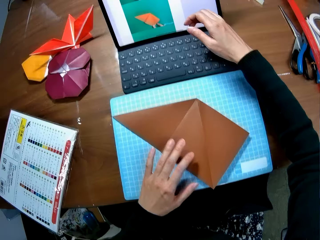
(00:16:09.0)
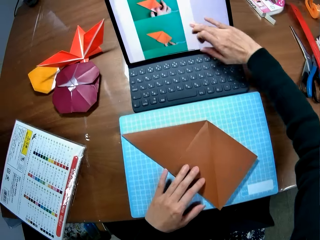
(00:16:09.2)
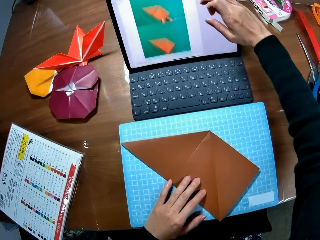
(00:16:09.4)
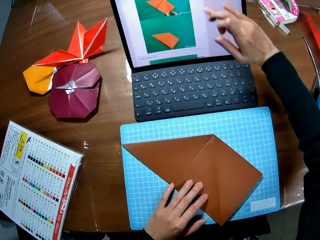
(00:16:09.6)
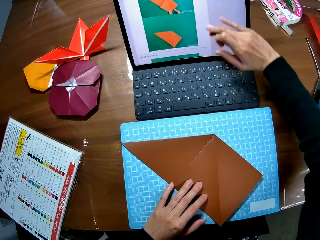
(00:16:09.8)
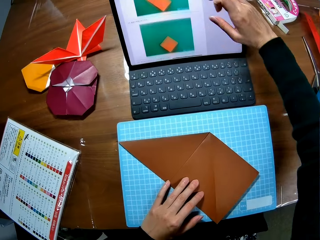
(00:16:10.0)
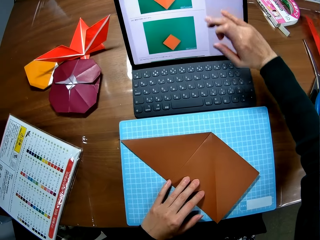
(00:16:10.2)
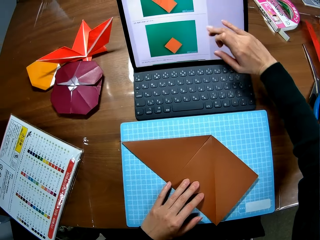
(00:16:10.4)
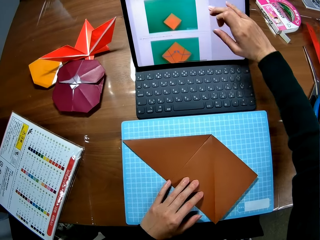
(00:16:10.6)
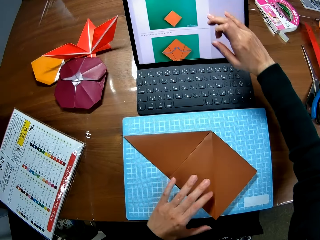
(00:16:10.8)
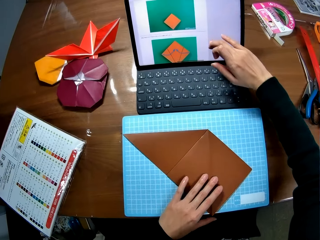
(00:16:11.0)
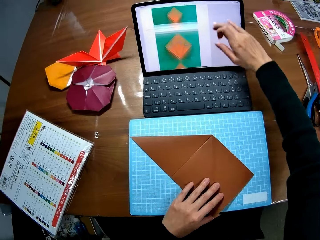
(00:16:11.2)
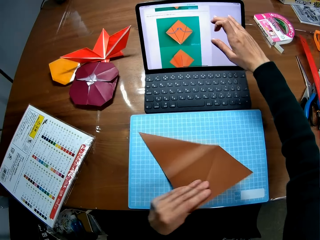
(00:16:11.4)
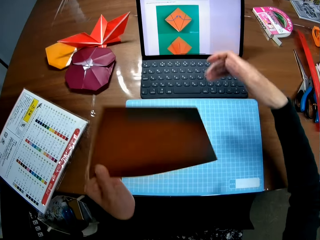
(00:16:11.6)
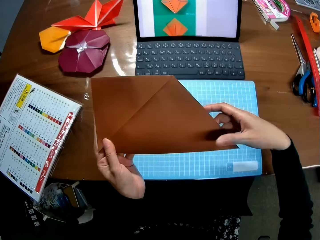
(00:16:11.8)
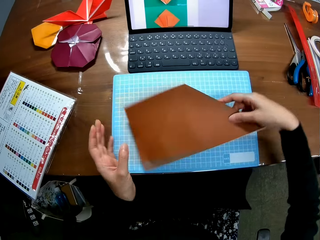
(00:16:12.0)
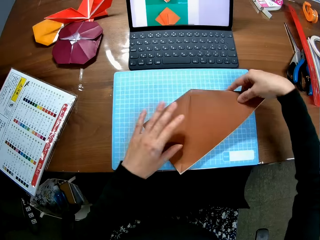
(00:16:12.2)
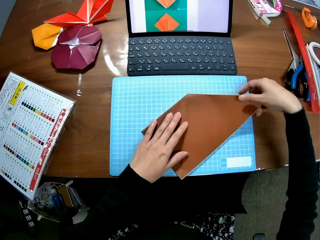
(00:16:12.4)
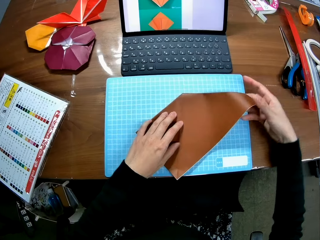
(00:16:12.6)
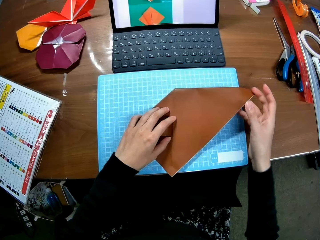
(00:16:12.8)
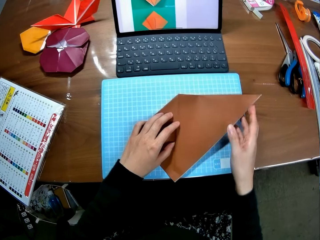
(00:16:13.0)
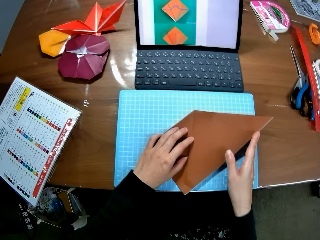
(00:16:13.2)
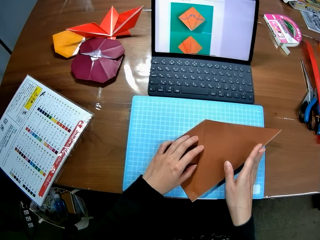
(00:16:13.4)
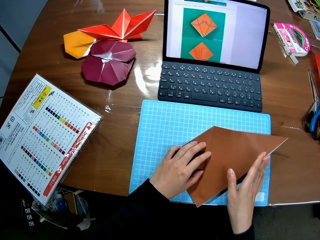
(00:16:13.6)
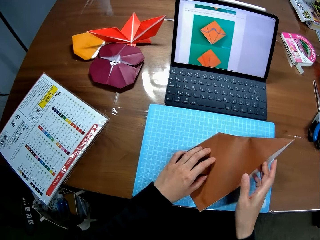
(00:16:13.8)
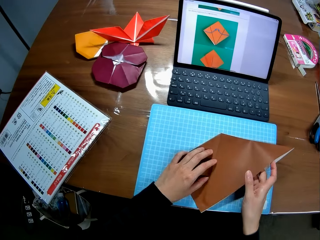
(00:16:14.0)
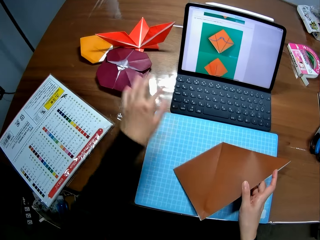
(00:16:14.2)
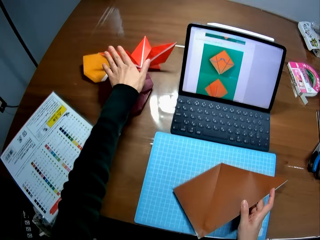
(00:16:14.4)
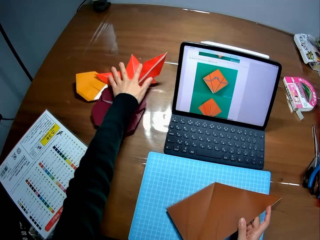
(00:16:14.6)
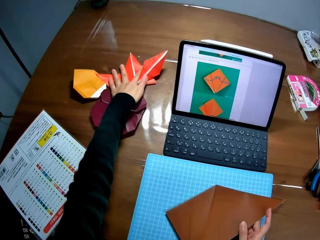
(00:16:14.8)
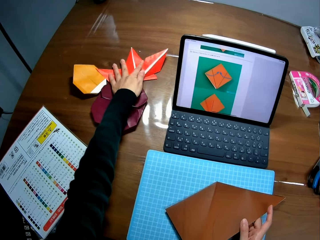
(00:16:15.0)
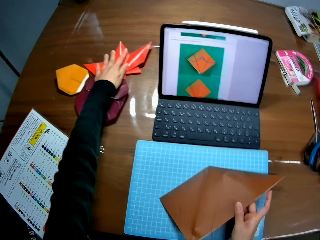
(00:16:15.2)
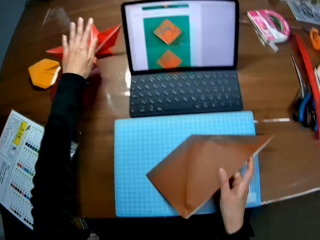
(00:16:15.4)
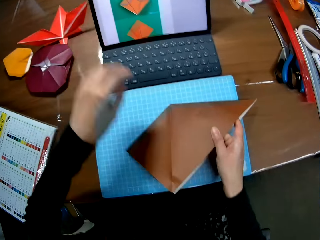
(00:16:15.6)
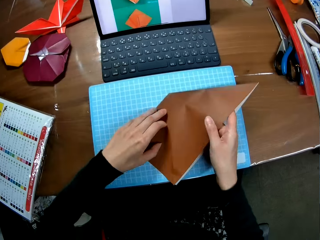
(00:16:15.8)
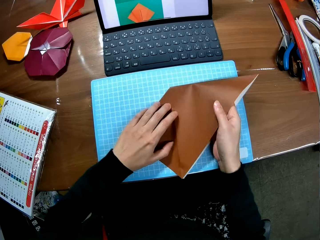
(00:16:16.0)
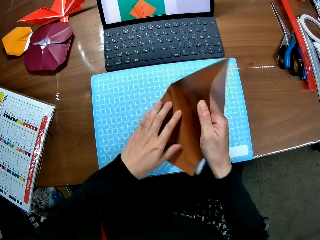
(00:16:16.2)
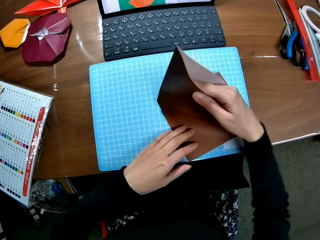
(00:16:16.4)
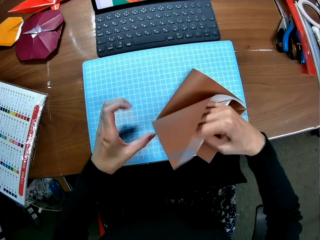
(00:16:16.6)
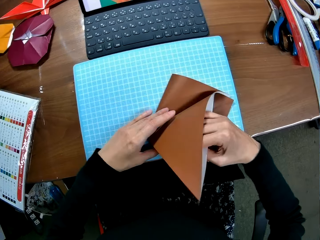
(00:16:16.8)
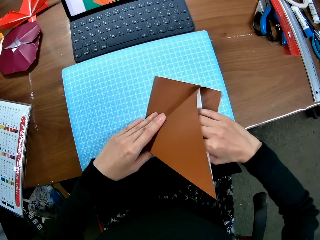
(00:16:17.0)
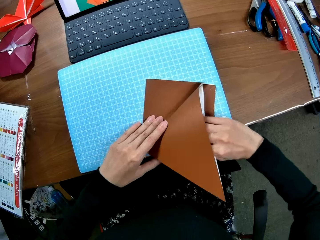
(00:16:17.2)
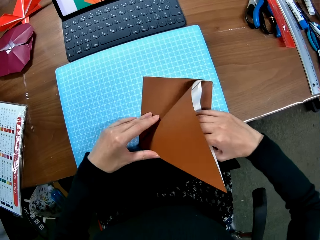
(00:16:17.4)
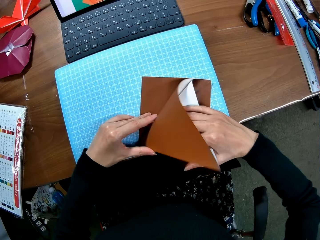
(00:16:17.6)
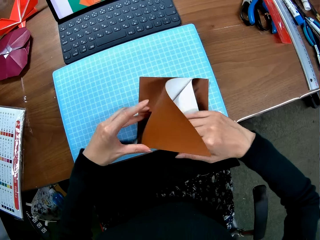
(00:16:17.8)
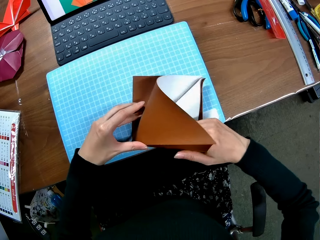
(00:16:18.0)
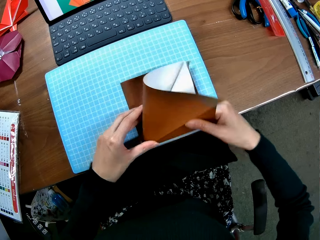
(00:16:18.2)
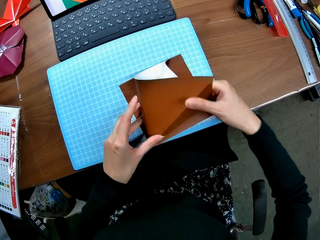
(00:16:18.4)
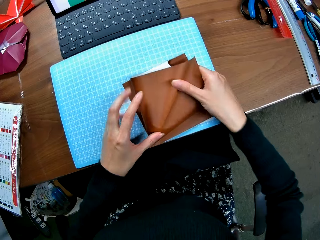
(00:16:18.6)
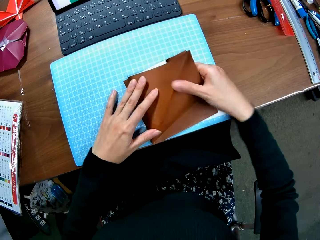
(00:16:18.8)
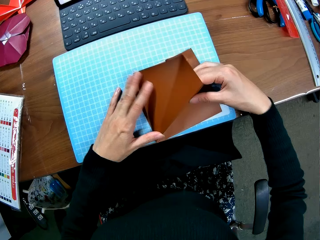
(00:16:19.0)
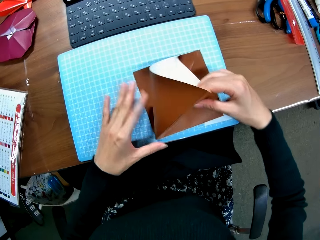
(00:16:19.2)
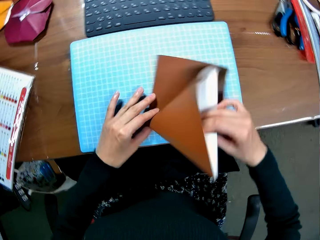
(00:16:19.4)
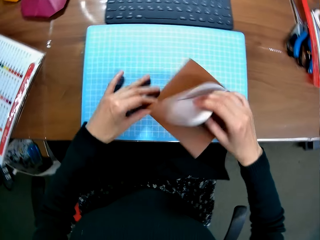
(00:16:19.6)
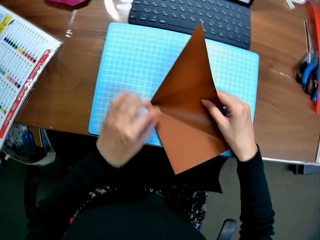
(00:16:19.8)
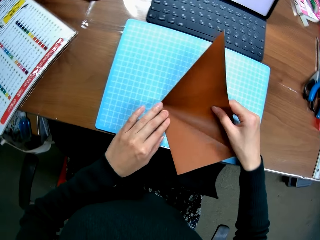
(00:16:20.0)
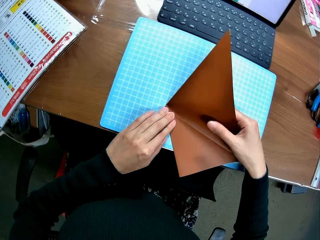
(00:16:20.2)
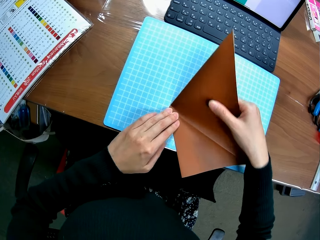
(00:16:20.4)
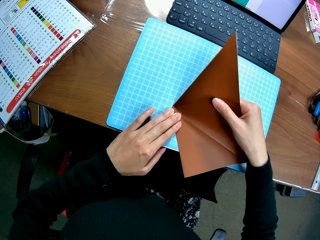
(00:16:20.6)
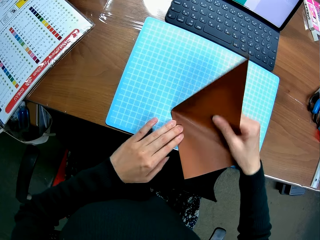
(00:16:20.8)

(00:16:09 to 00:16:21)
The camera wearer operates the laptop. They touch the screen. They turn the craft paper. They fold the paper. They put the craft paper on a craft pad. They put a hand on the craft art. They pick the paper from the table. They fold the craft paper and turn the craft paper.

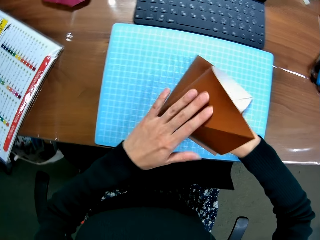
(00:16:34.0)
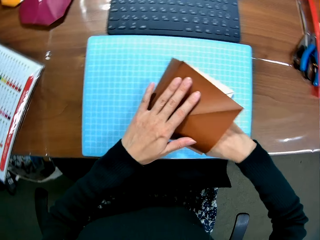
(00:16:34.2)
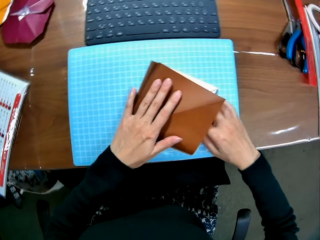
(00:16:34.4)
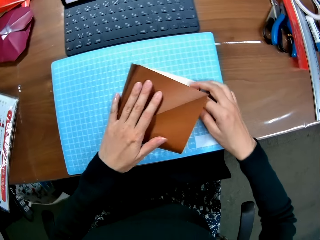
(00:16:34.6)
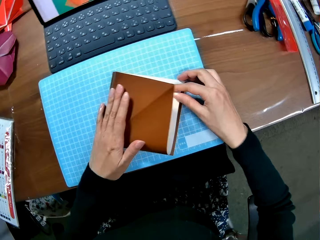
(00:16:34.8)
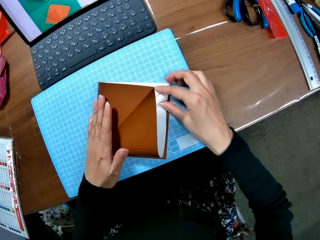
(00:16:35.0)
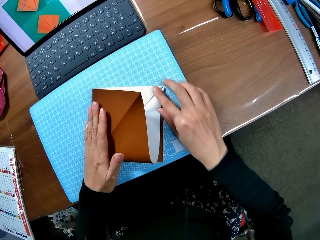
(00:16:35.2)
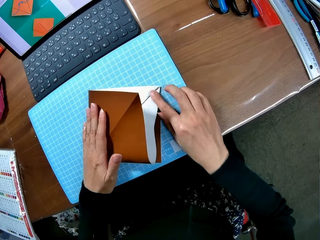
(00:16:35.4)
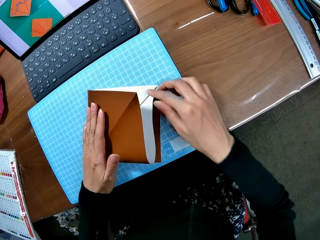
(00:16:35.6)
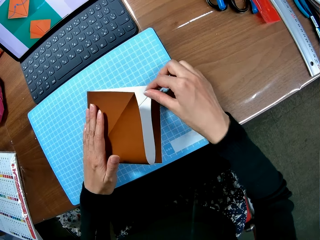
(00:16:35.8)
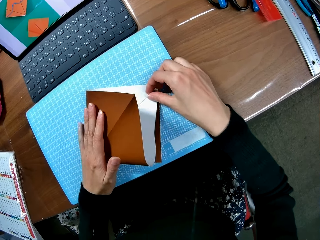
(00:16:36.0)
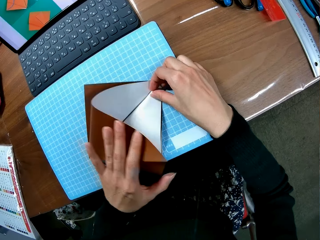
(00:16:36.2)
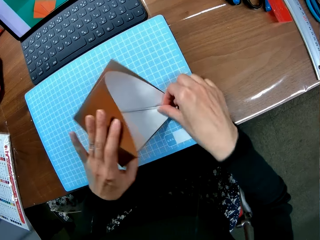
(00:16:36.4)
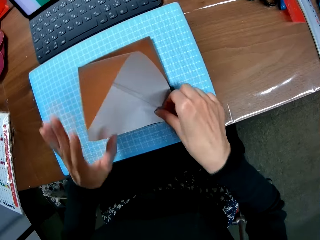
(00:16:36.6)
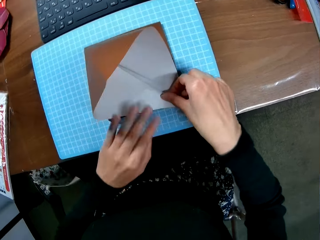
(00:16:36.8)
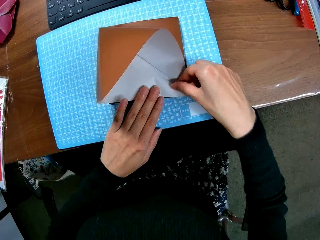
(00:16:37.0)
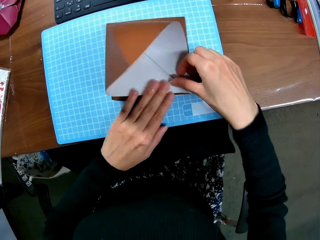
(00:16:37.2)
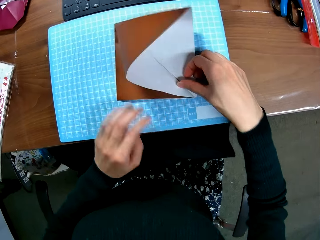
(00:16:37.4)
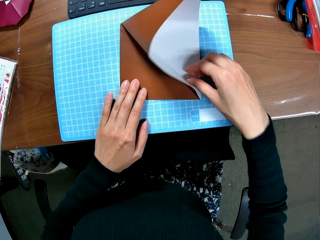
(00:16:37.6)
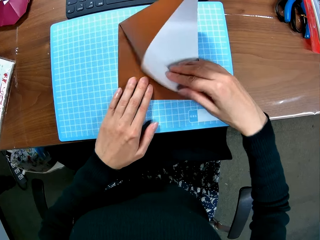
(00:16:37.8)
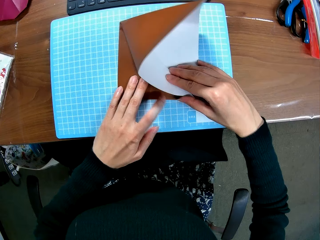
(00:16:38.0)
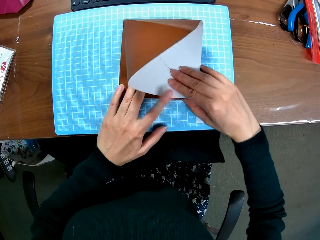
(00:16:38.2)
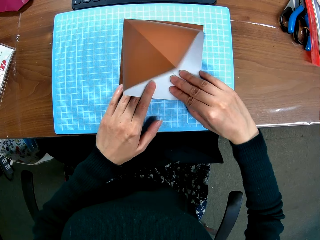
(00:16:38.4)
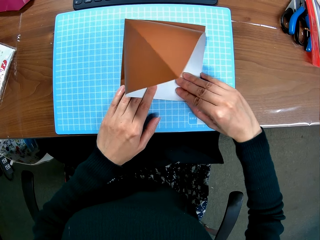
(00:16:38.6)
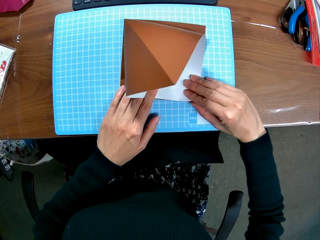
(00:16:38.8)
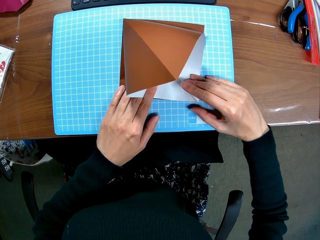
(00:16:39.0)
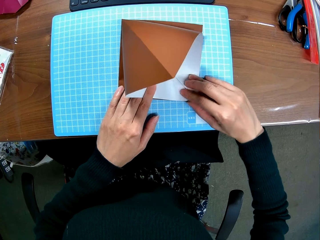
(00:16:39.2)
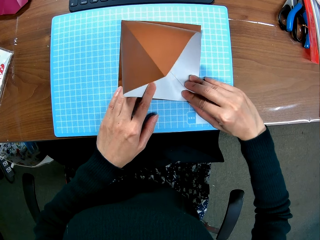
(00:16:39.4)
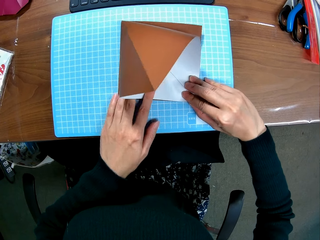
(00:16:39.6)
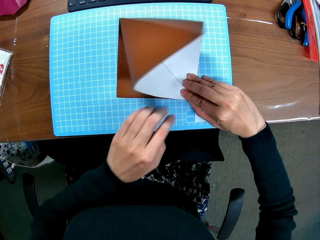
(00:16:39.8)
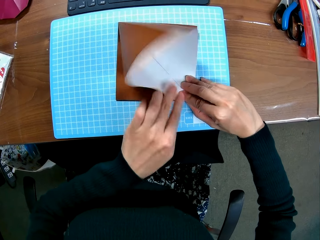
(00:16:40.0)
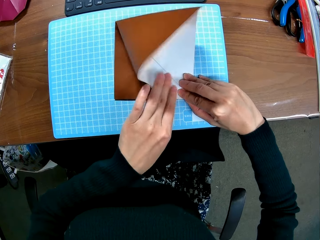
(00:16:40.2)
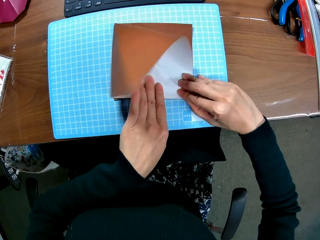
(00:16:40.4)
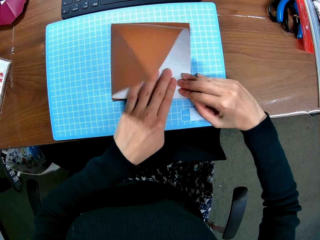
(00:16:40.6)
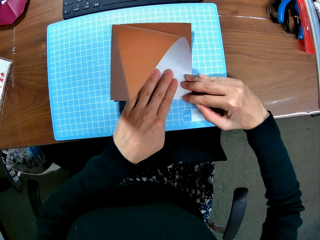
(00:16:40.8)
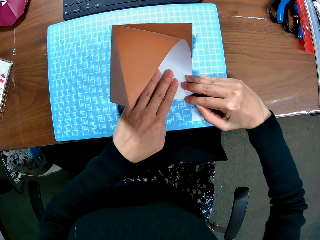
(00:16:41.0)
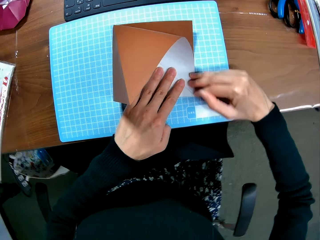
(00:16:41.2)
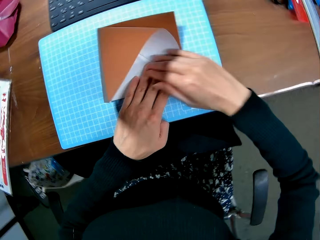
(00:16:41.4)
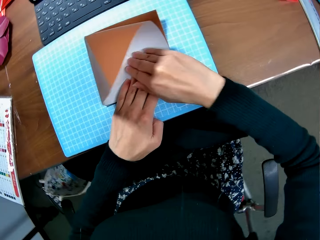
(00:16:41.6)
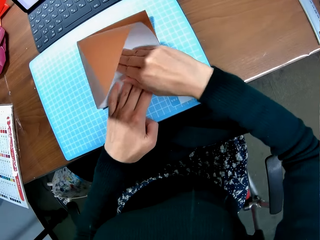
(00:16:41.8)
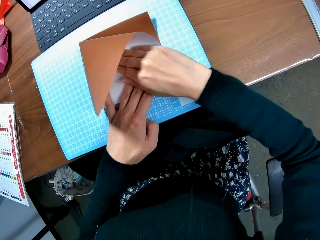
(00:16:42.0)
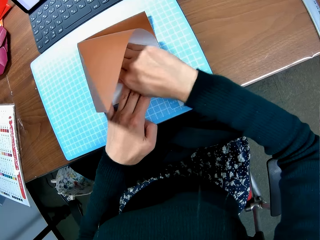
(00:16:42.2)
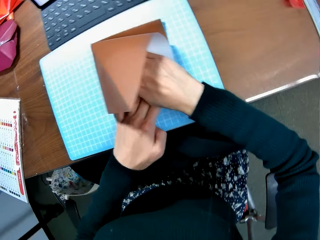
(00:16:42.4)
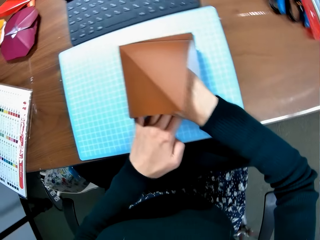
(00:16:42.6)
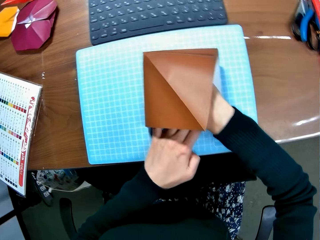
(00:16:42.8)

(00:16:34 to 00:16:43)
The camera wearer moves the craft paper. They fold the craft paper.
